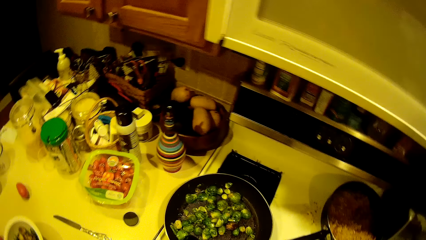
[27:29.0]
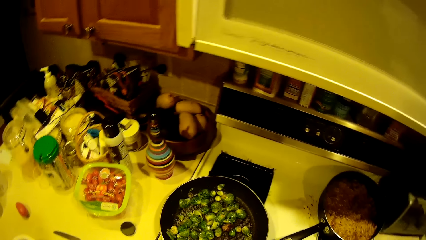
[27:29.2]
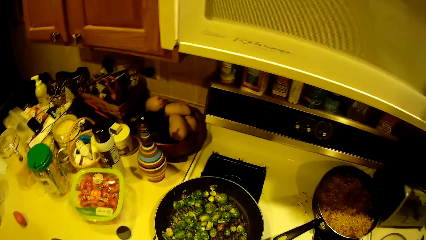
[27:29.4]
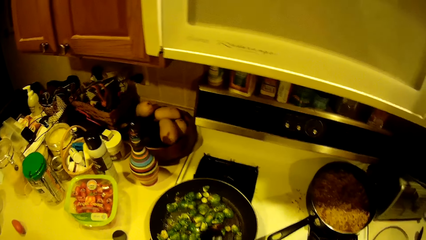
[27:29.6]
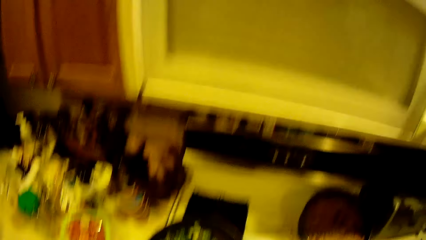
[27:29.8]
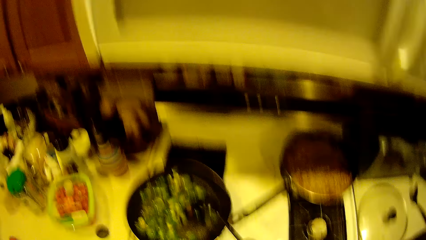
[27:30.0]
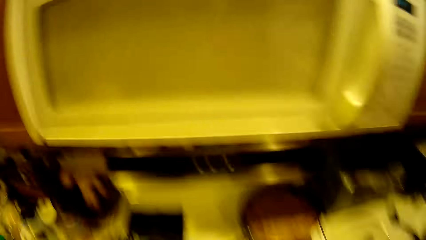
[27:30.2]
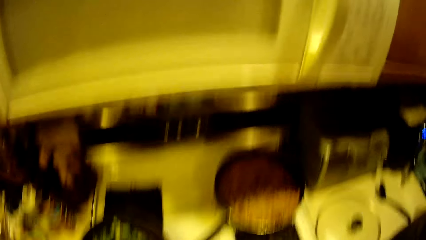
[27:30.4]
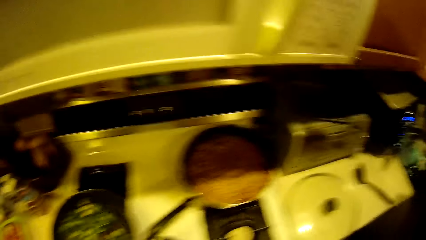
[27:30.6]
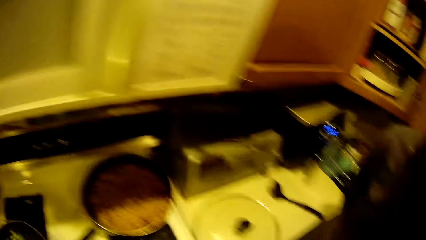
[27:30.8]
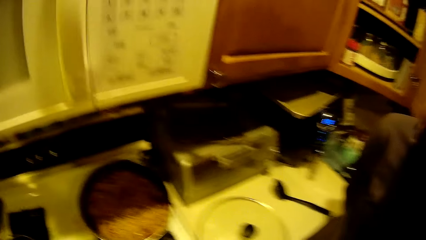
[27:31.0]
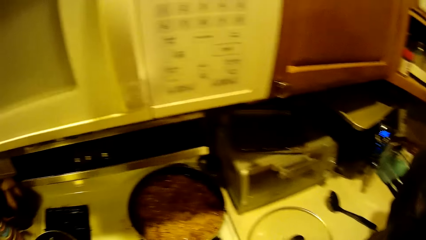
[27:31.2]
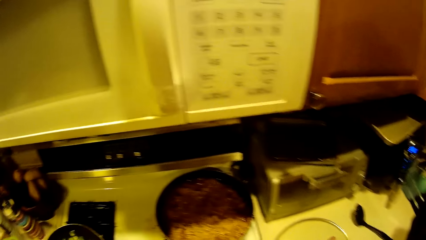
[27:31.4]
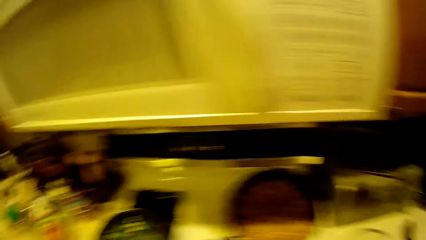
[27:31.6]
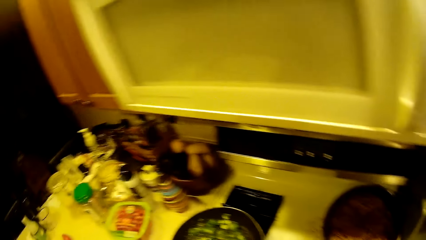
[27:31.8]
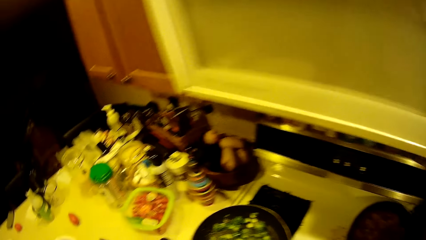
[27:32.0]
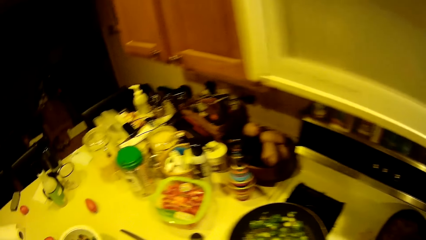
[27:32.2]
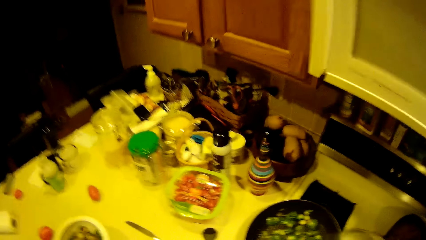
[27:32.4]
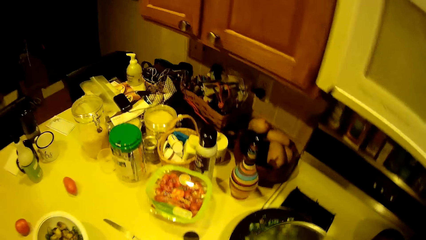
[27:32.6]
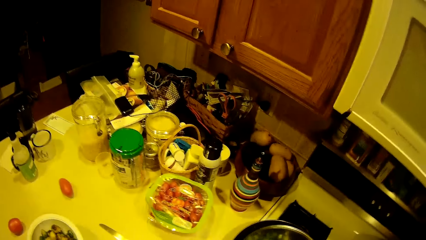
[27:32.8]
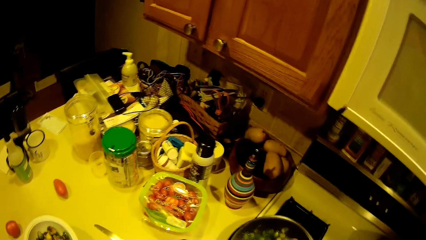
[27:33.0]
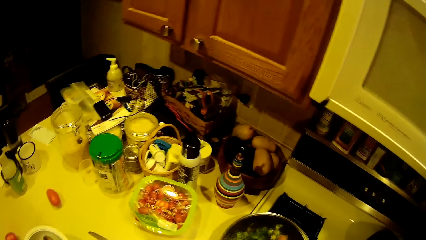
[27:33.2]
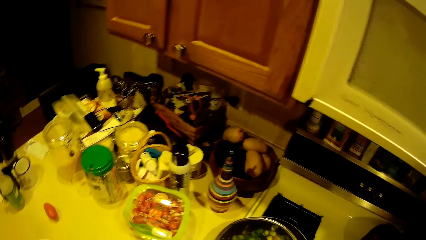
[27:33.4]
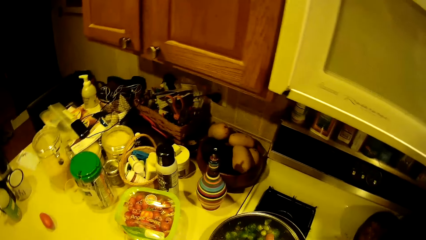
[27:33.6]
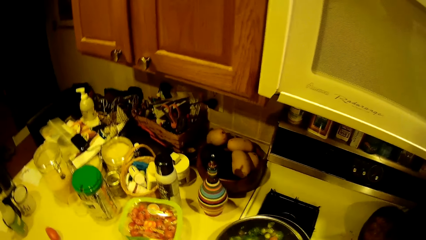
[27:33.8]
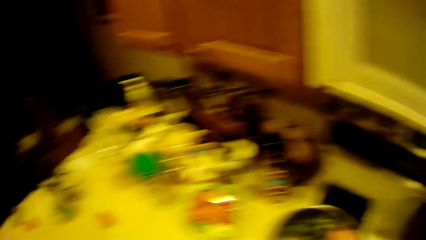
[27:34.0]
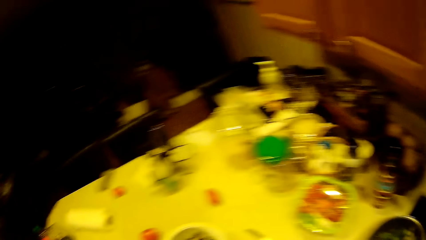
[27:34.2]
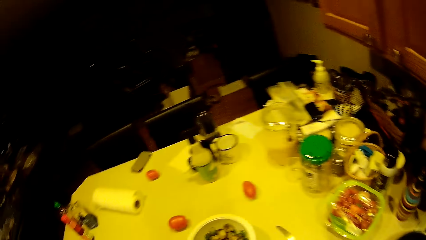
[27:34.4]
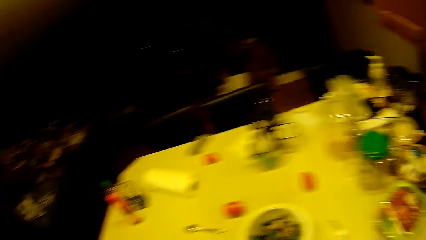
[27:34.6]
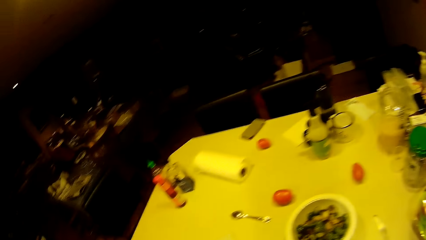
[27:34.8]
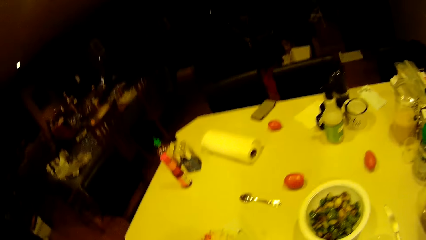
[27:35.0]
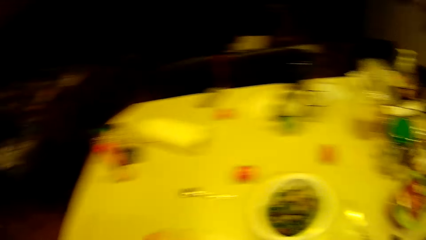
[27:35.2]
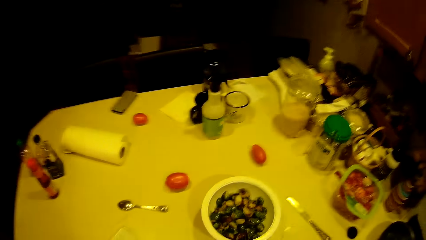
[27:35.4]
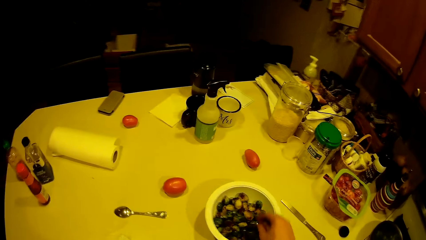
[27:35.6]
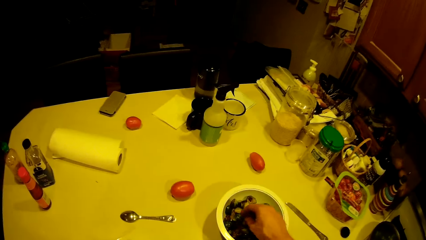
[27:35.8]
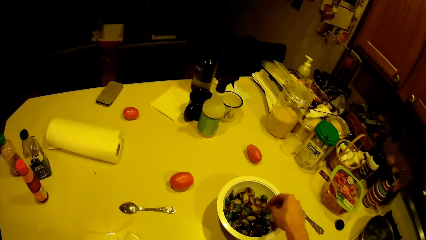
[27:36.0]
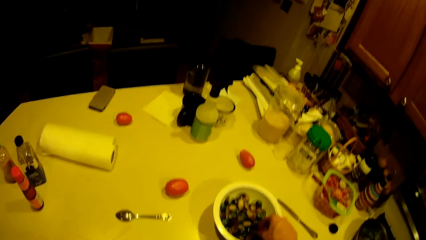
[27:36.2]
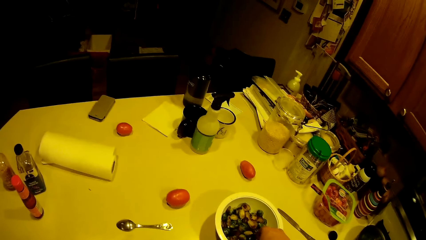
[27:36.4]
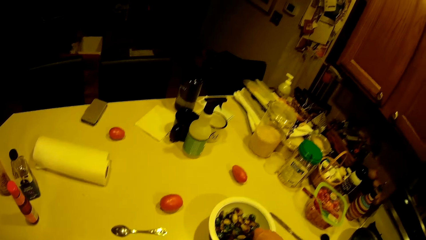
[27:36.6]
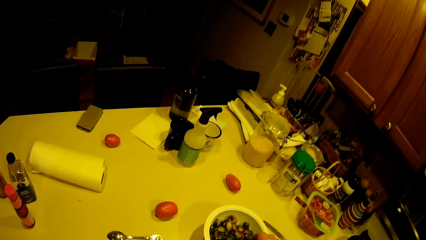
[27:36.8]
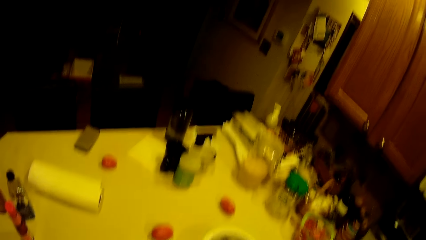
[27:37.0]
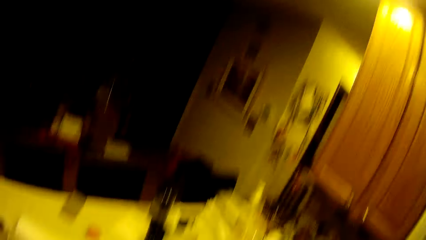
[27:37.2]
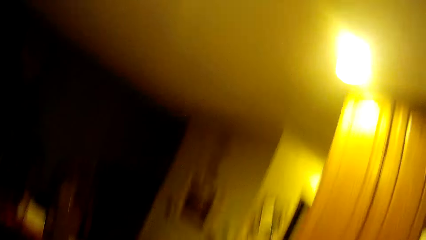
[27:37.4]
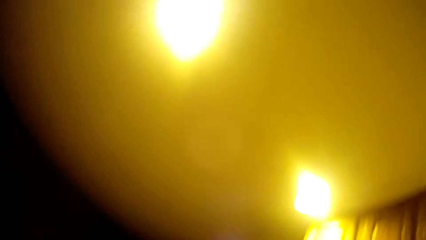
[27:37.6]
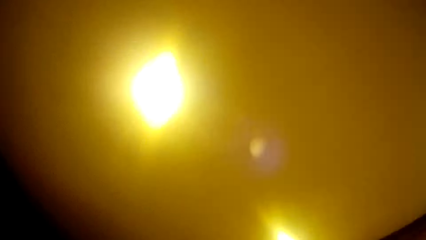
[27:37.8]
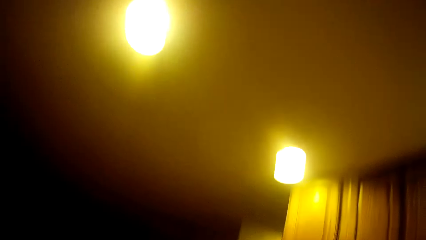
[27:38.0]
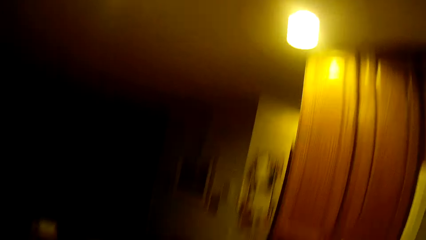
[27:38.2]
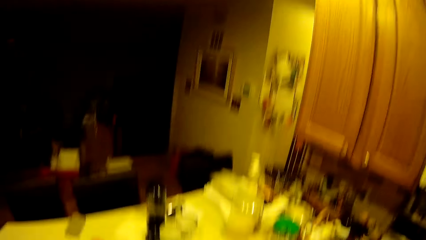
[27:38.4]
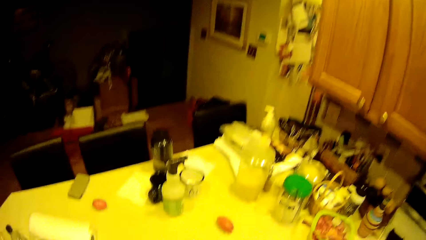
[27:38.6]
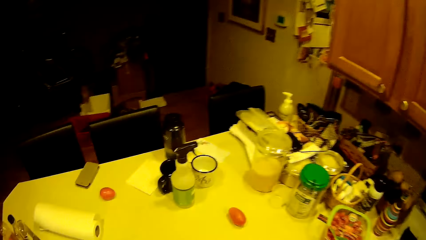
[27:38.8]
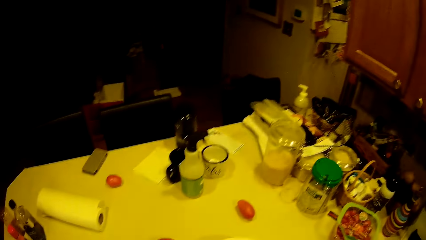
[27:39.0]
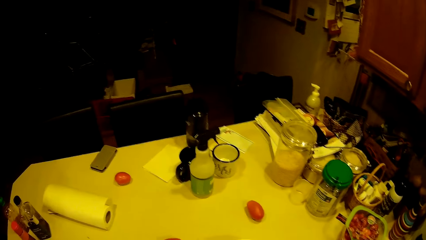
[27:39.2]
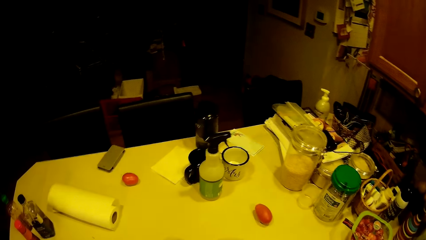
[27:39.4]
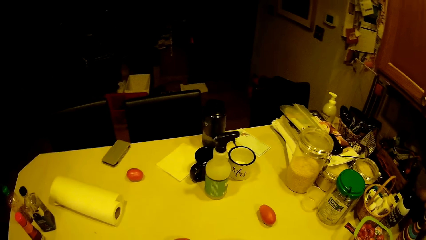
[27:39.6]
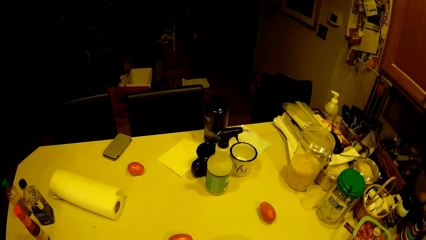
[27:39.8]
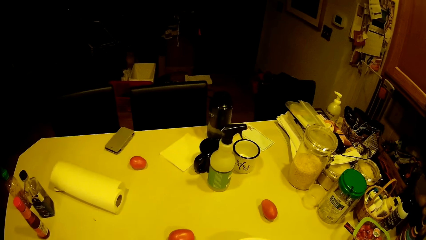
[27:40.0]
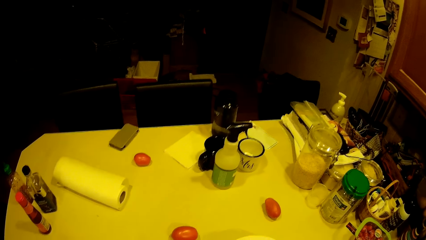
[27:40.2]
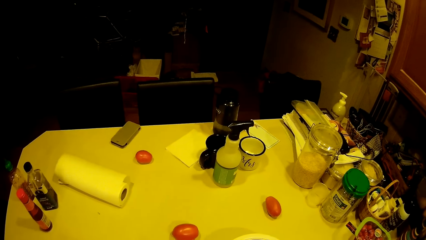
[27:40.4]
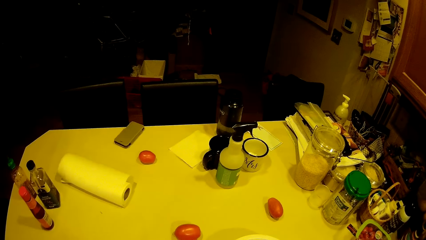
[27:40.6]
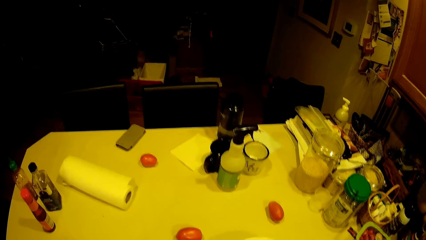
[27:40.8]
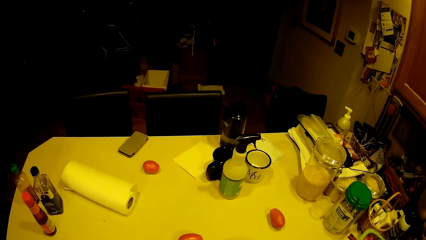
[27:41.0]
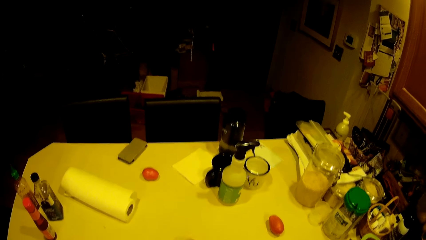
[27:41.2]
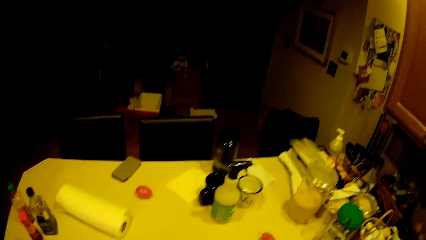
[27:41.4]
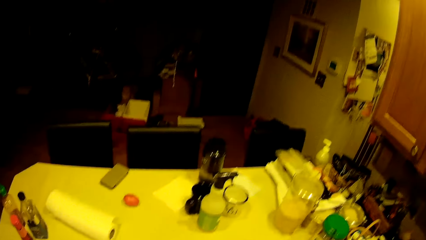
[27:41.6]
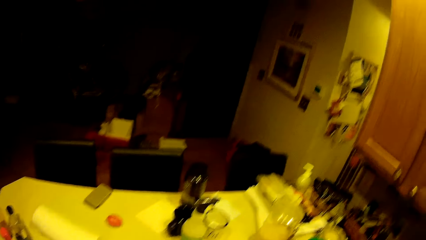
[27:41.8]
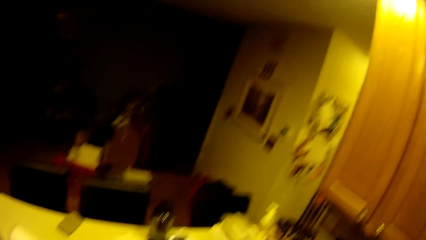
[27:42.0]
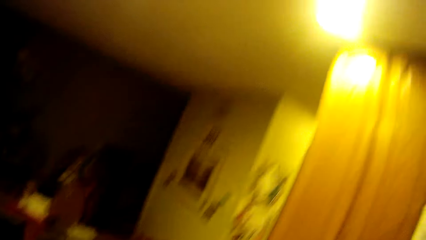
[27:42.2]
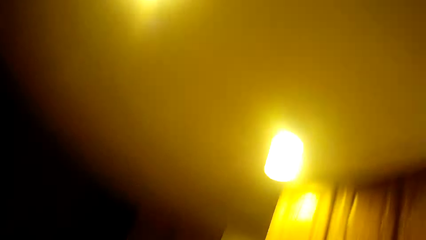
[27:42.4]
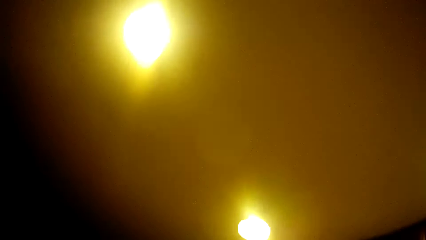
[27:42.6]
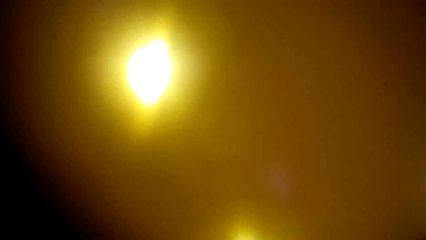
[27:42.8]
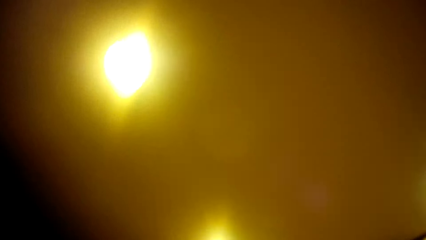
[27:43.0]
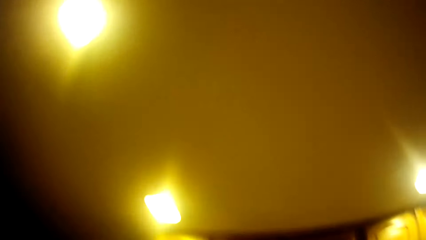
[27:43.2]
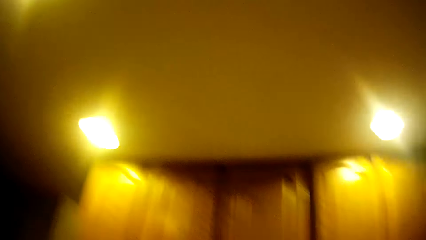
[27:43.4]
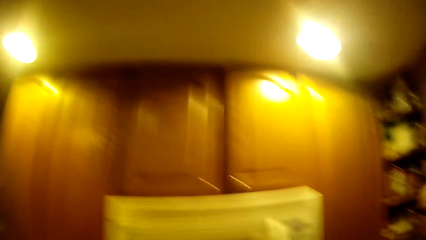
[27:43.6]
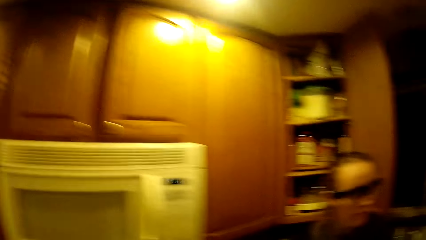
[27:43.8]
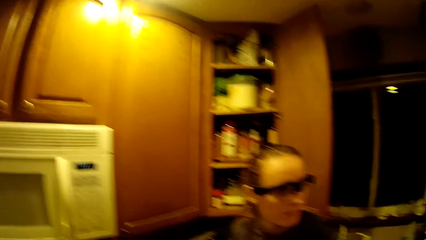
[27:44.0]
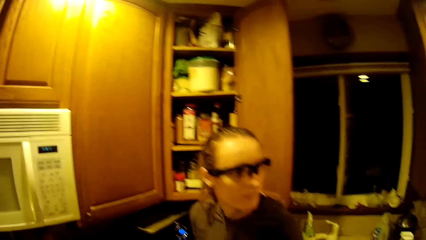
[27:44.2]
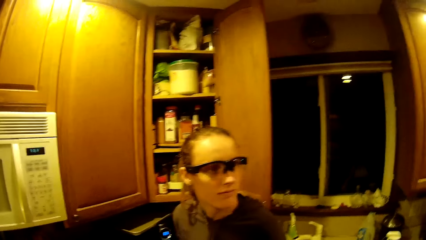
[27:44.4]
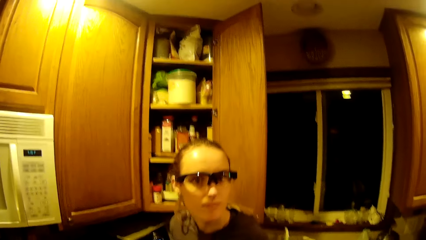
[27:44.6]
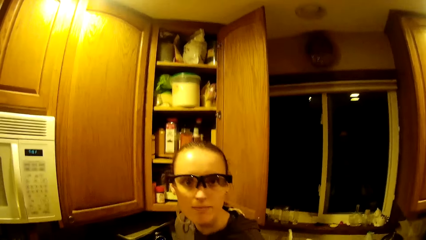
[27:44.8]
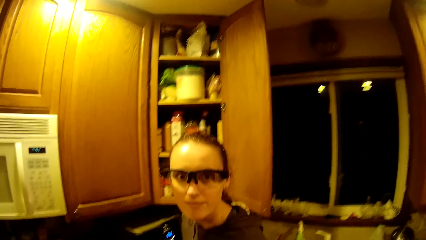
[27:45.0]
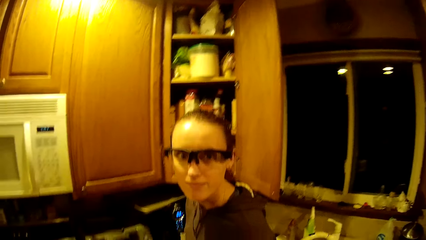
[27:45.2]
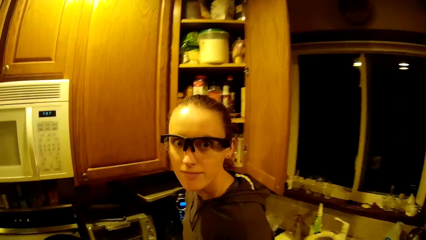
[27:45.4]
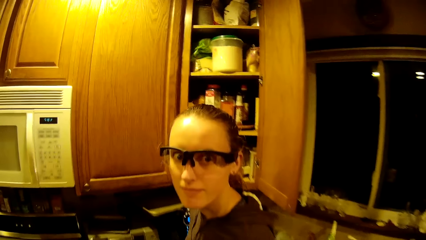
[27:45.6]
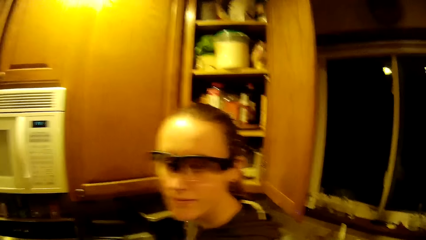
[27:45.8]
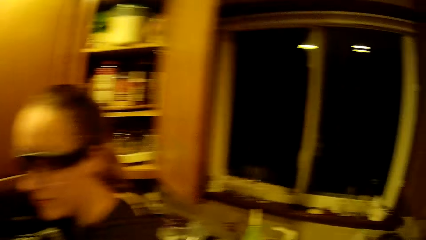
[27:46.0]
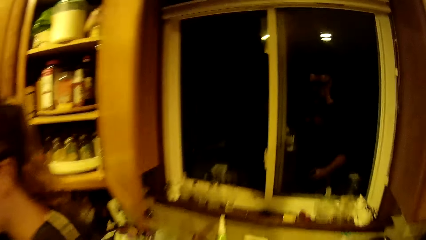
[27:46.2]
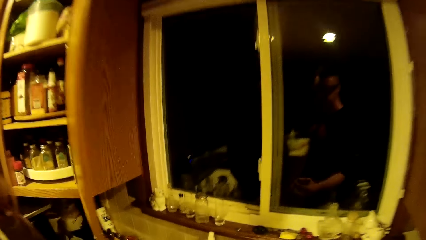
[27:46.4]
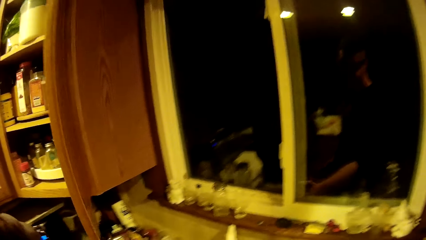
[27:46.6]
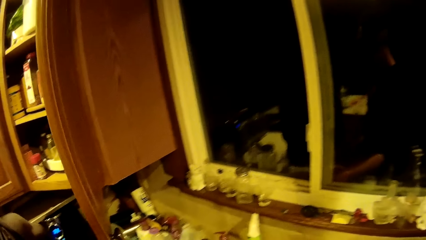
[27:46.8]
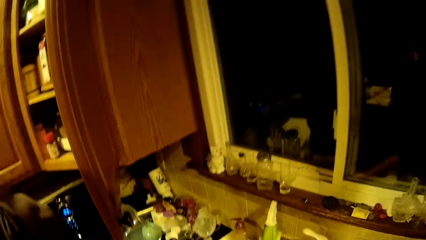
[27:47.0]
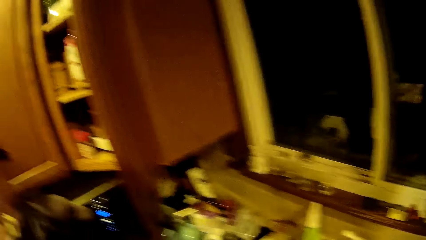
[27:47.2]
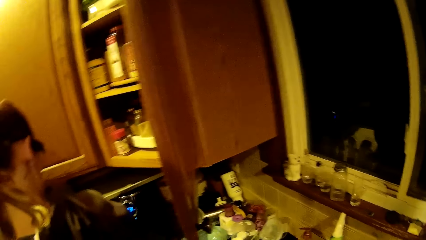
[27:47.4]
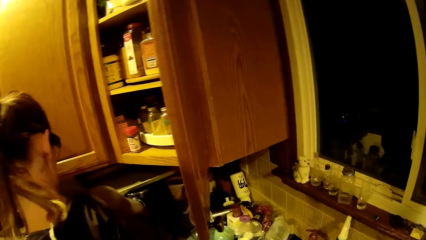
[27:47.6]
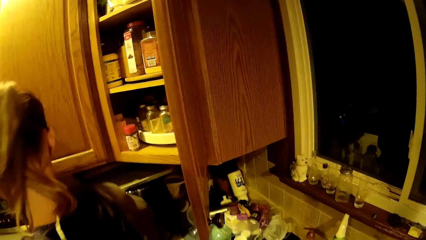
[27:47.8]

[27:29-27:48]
The camera wearer looks around the kitchen. They cover the food. They adjust the fry pan. They walk around. They take a green pea from a bowl with the left hand. They lift the right hand. They look around. They look at a woman. They walk around.
